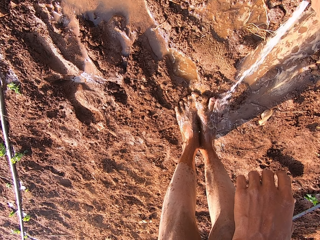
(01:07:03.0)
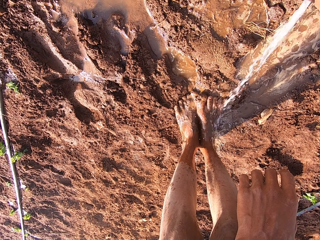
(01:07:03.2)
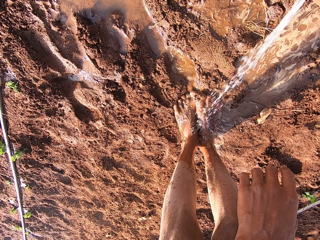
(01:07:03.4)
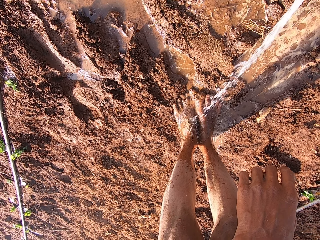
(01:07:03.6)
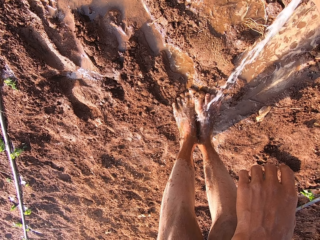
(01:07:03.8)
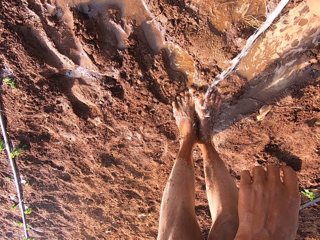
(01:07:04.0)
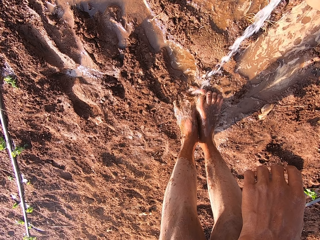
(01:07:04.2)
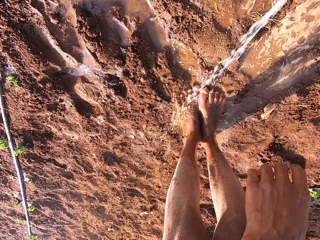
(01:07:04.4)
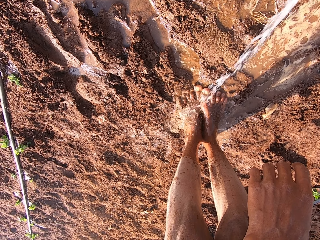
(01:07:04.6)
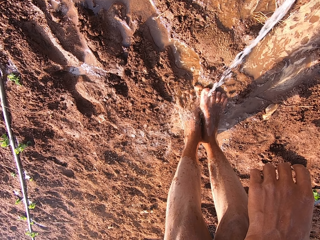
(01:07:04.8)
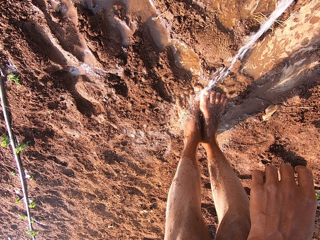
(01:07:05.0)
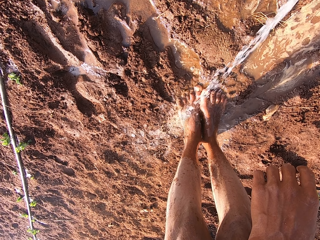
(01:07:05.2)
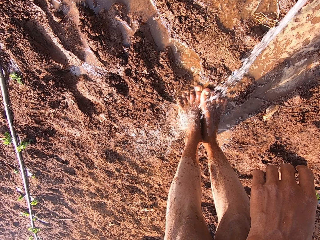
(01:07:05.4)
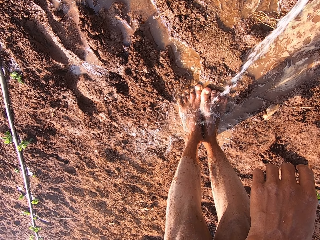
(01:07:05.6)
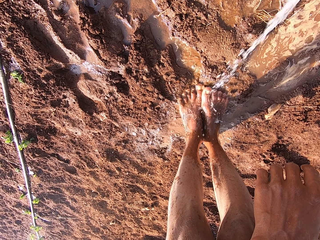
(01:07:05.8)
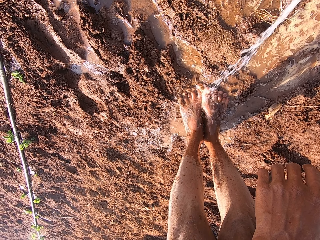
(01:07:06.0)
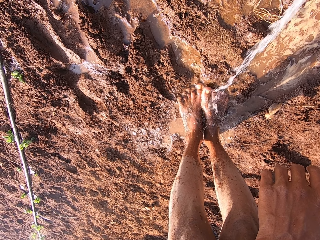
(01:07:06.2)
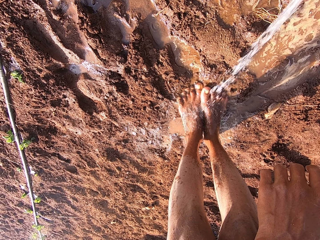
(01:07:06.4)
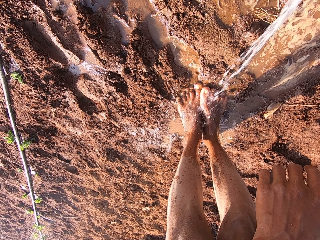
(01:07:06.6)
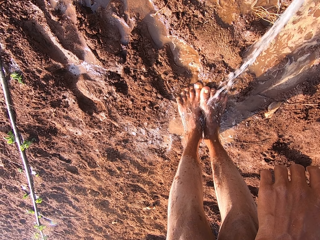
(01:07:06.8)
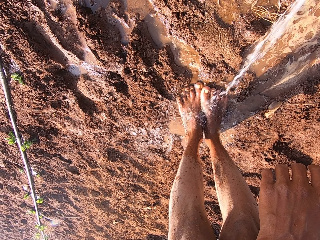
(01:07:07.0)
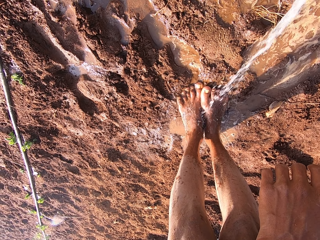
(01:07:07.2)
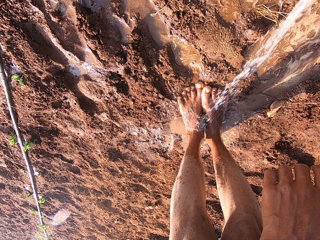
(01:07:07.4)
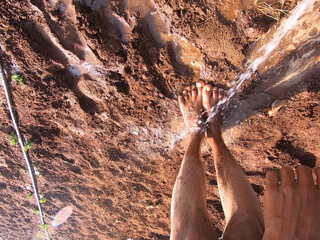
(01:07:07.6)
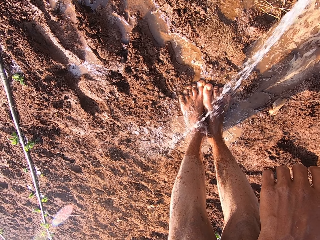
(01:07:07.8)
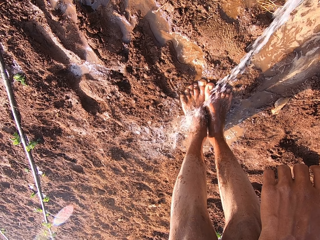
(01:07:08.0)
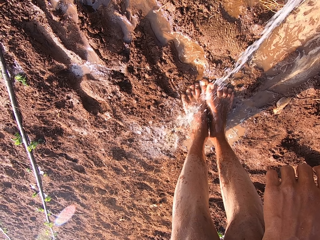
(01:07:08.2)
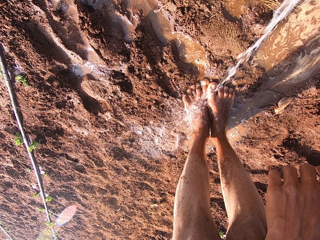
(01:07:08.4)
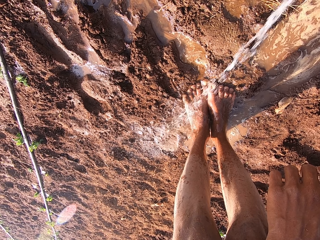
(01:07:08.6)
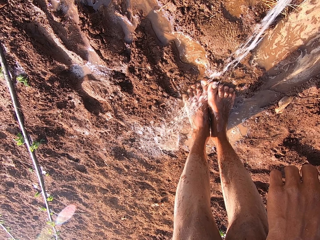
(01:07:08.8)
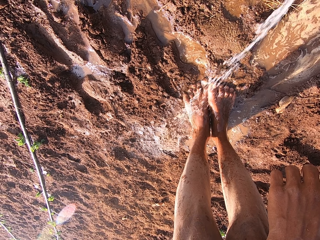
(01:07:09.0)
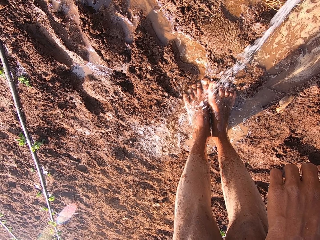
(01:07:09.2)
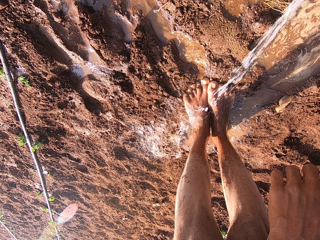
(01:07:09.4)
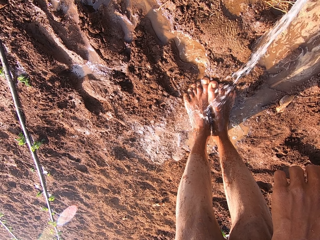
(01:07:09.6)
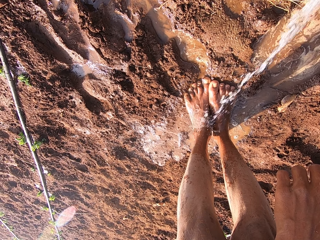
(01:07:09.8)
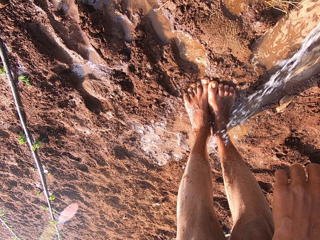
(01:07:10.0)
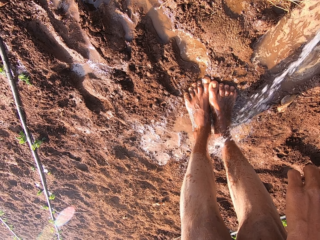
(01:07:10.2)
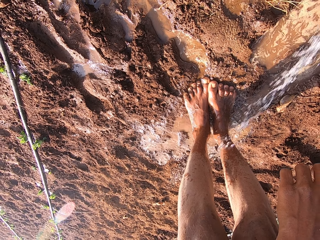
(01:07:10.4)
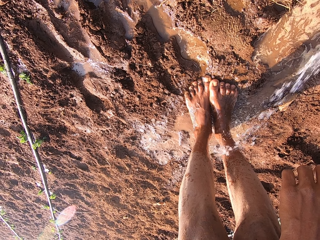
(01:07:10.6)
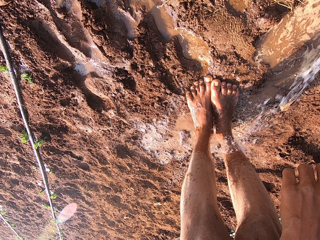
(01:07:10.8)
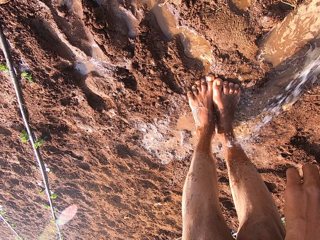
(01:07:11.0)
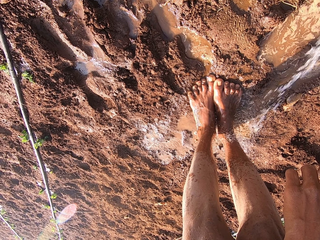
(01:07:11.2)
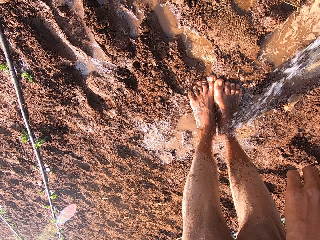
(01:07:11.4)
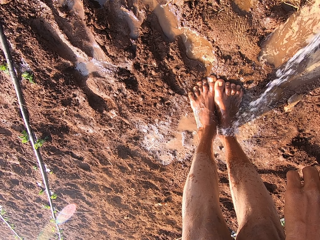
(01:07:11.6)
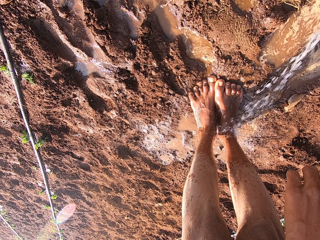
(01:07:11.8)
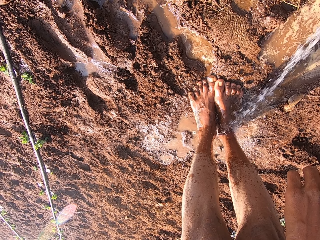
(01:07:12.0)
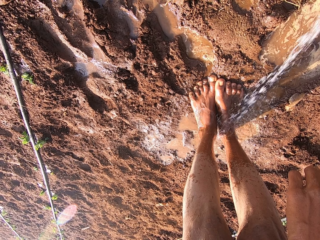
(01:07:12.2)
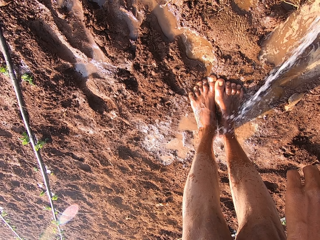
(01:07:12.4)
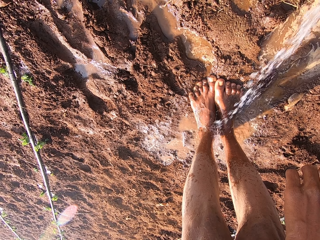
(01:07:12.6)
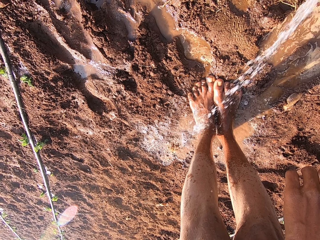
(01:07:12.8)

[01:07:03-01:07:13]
The camera wearer washes the legs.

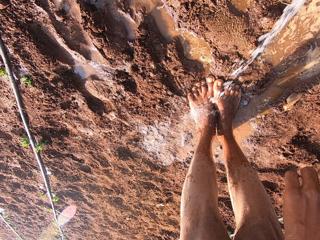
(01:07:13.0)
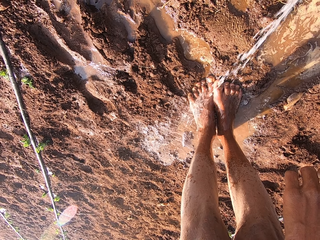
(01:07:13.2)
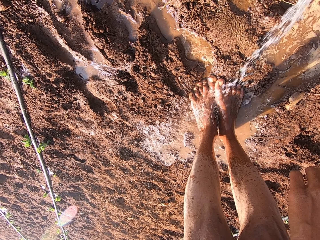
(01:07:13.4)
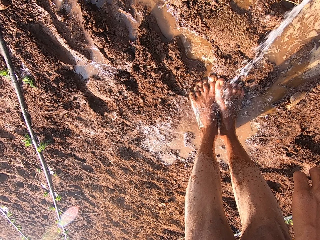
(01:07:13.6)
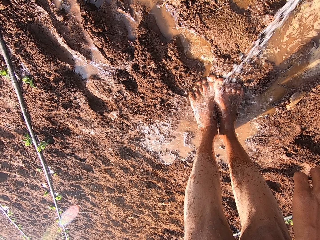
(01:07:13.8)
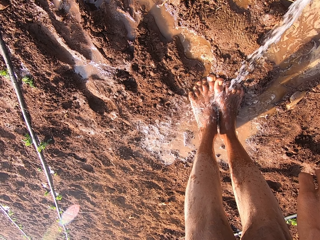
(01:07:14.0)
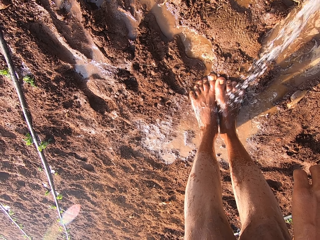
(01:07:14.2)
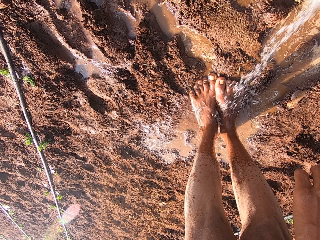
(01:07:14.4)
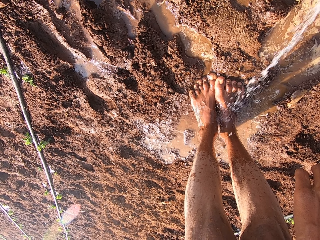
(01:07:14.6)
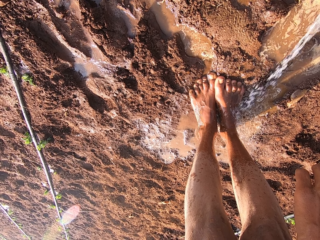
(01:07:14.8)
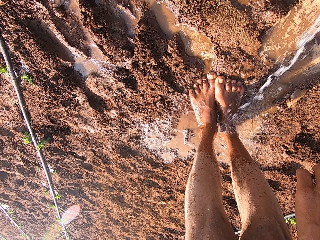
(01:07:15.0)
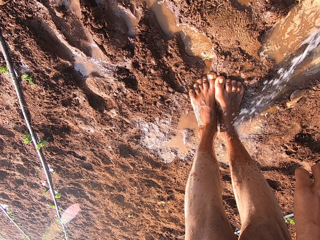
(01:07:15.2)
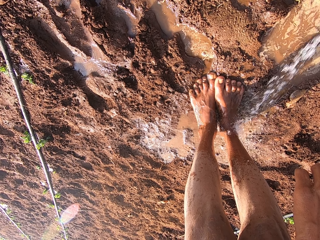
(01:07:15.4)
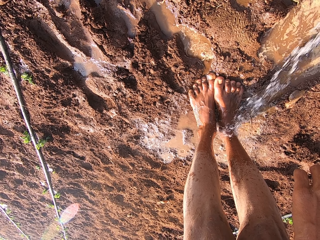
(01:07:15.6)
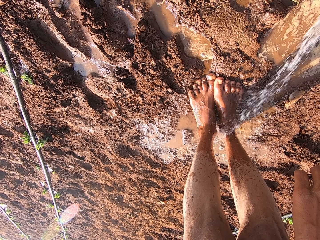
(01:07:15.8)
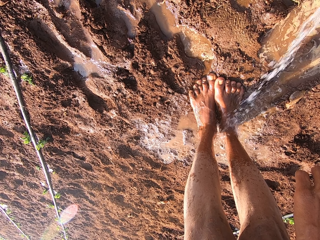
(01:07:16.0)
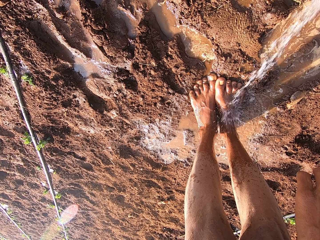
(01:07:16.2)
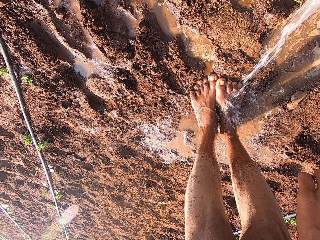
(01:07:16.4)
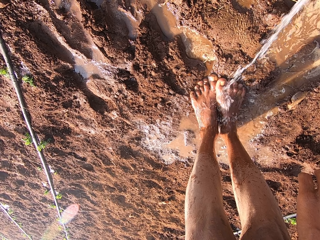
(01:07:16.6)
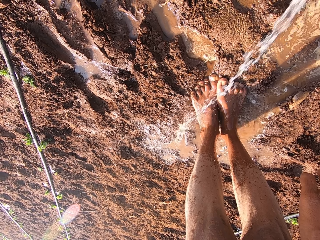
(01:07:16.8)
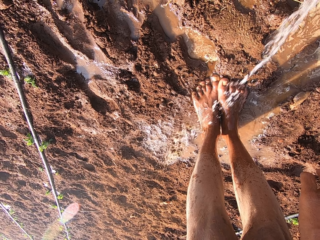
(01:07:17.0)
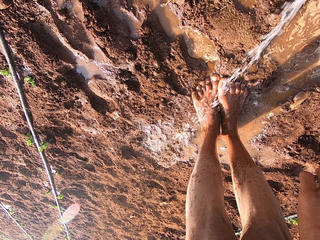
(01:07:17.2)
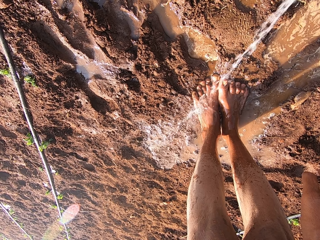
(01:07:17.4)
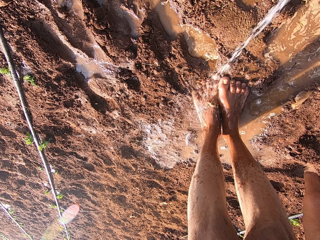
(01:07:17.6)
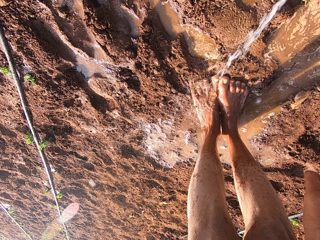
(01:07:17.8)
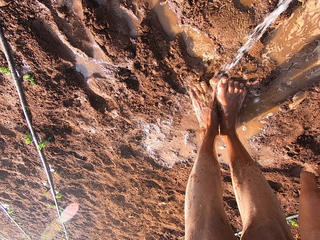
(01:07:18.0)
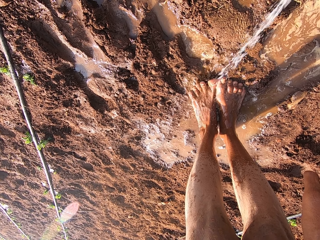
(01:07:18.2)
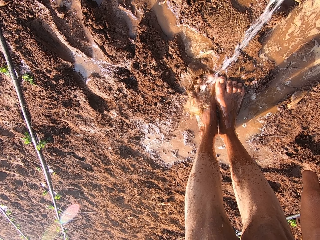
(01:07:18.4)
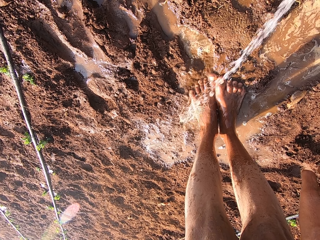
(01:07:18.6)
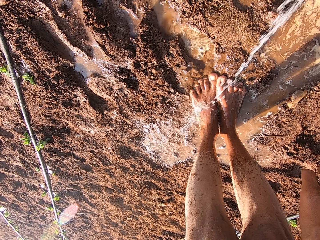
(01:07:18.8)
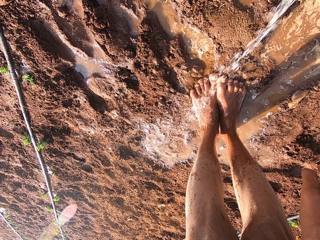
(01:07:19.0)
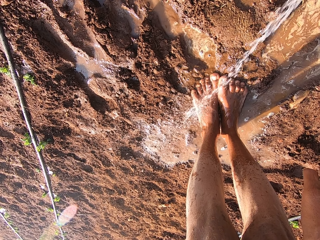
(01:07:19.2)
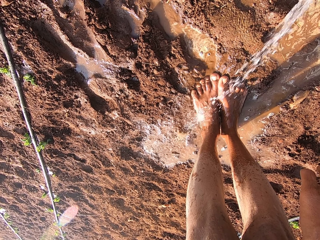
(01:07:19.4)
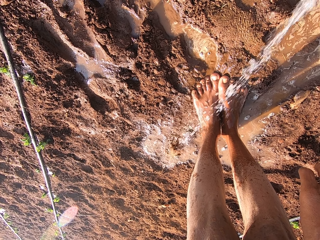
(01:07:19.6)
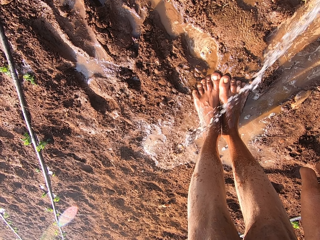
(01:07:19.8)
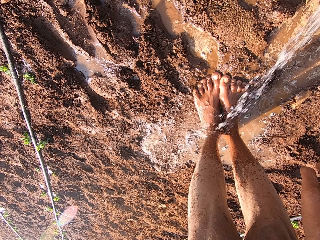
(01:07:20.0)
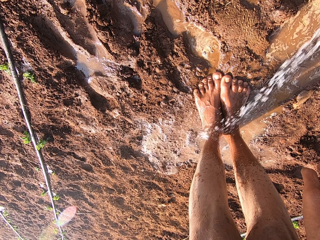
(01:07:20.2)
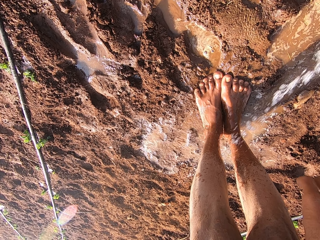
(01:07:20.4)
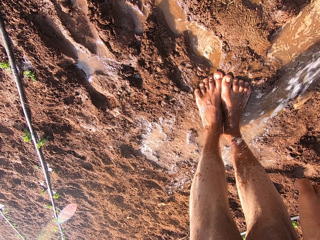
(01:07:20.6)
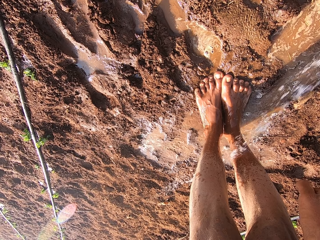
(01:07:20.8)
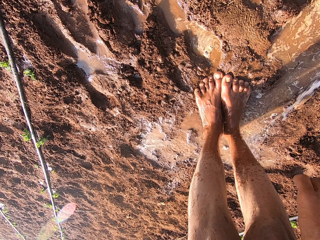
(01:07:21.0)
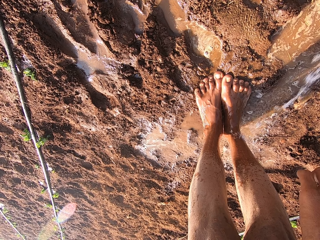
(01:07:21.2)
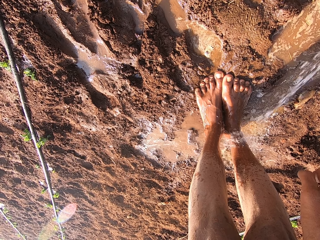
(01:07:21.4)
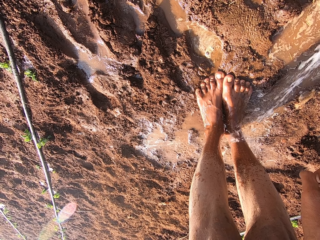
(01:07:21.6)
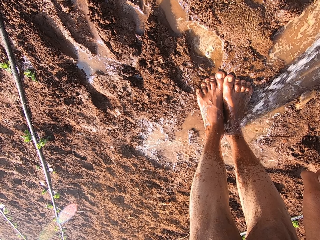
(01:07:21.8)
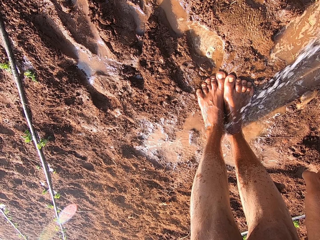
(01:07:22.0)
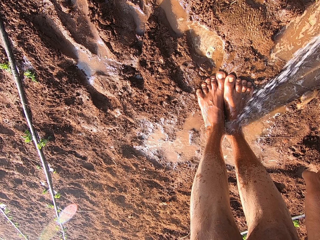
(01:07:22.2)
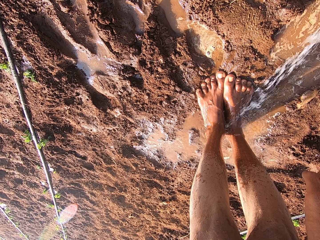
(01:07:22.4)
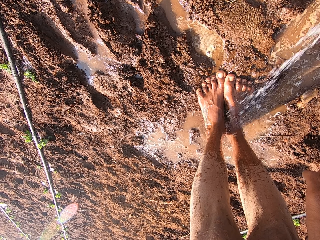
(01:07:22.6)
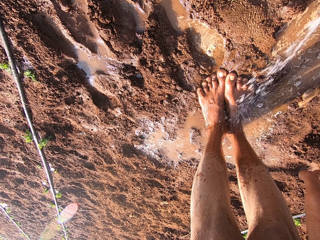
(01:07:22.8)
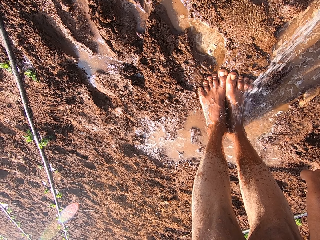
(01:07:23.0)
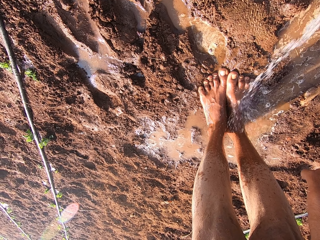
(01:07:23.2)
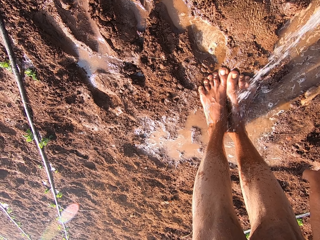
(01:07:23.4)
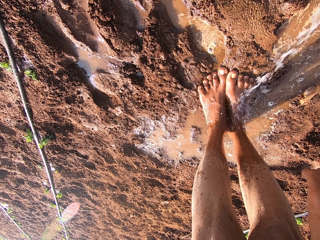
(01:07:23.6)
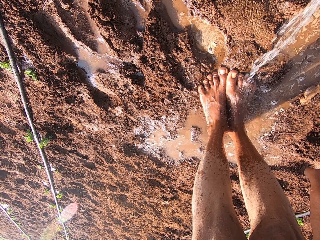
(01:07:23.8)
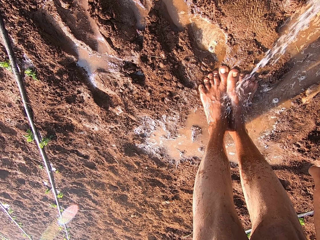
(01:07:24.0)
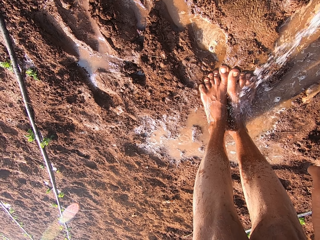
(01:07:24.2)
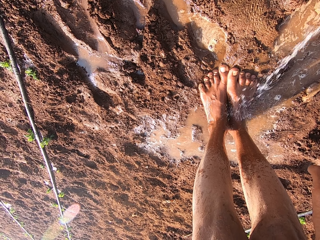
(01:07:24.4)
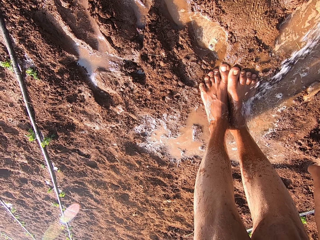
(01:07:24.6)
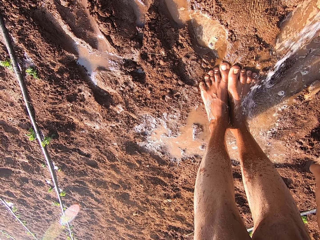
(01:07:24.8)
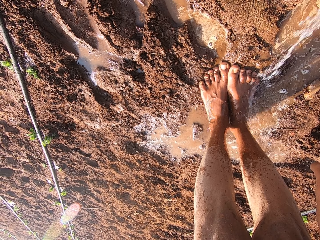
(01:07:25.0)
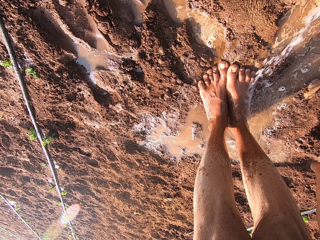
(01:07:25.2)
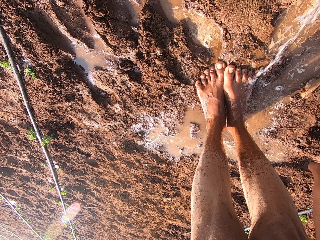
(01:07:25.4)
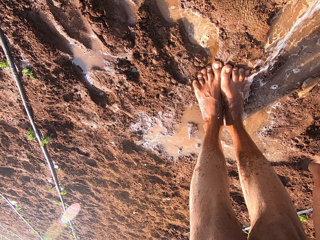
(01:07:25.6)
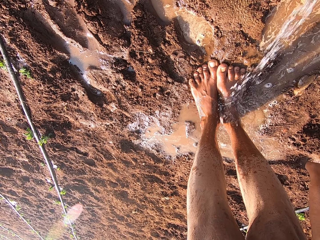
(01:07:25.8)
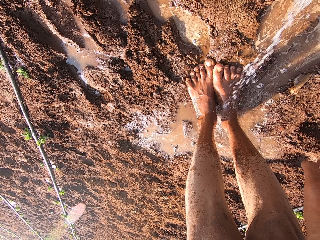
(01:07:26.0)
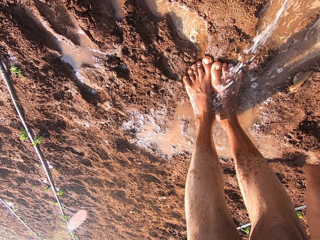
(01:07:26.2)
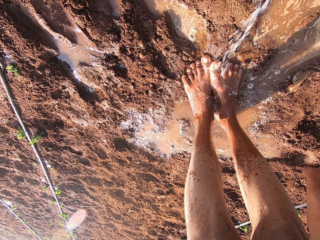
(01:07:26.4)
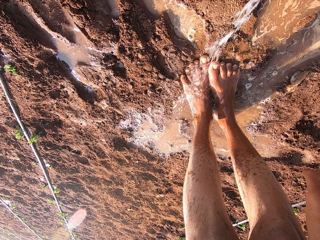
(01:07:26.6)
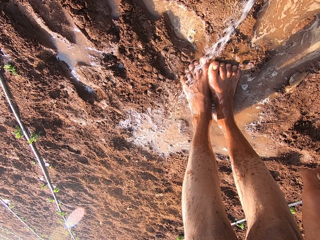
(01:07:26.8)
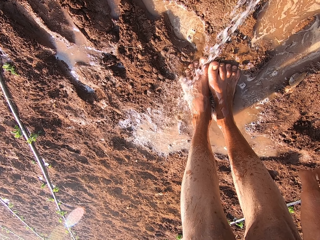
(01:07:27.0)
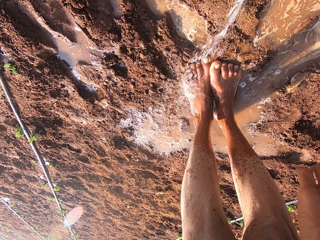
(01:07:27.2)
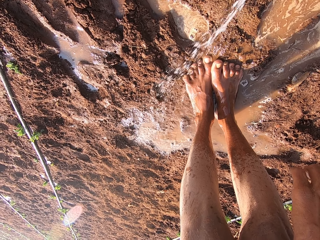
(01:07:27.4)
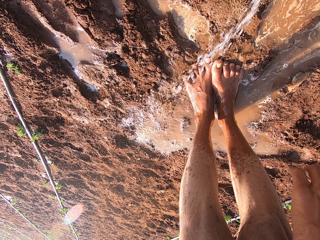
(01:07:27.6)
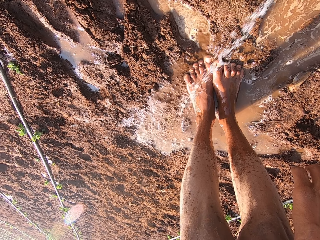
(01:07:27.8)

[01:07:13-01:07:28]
The camera wearer holds the pipe. They wash the legs.
